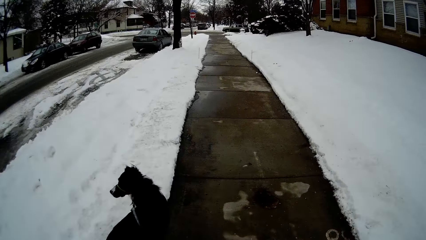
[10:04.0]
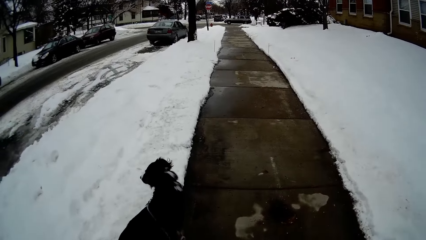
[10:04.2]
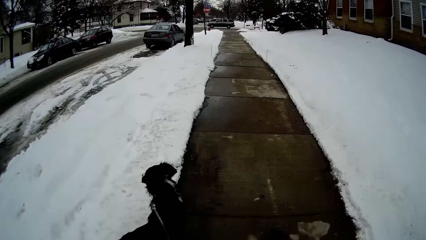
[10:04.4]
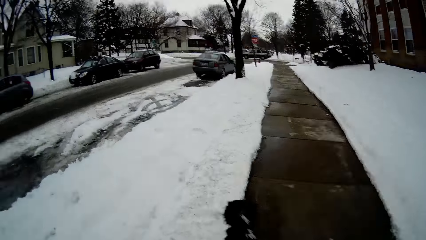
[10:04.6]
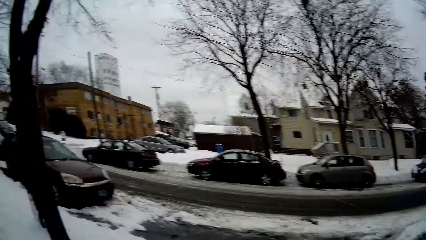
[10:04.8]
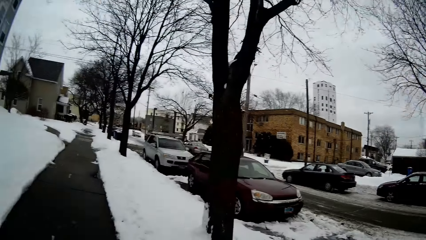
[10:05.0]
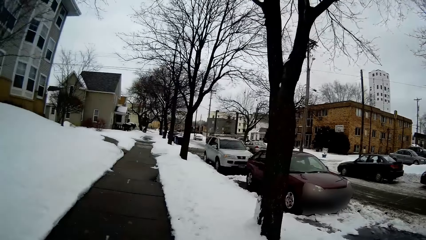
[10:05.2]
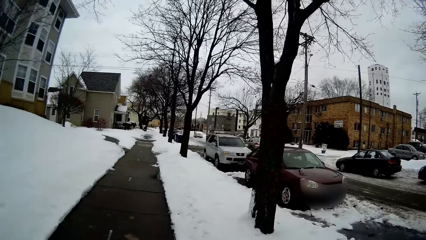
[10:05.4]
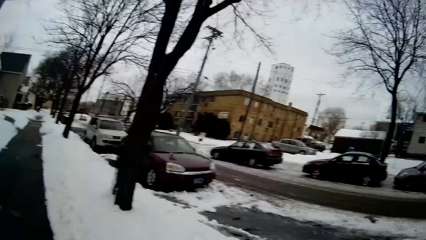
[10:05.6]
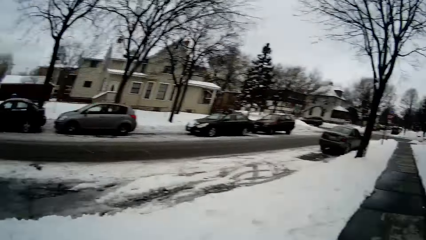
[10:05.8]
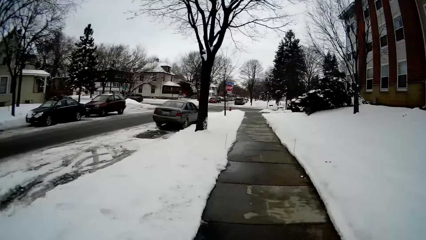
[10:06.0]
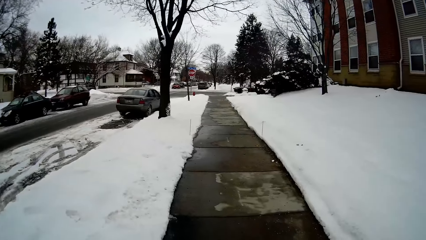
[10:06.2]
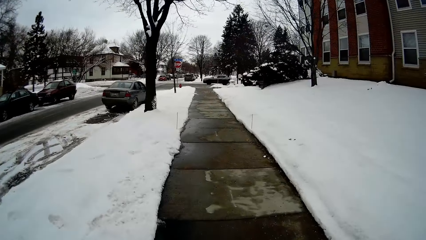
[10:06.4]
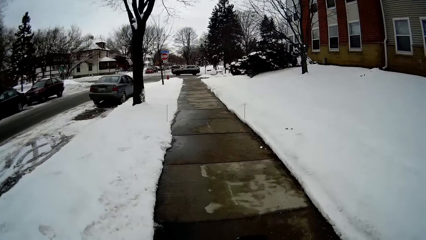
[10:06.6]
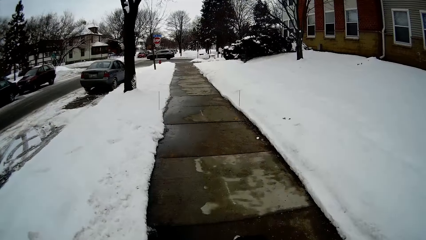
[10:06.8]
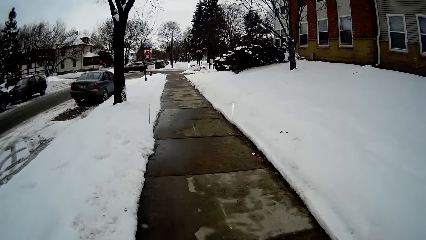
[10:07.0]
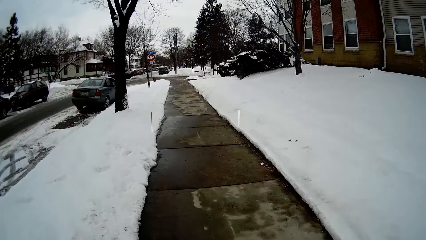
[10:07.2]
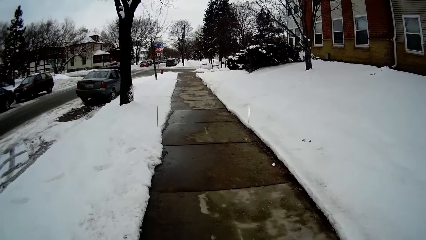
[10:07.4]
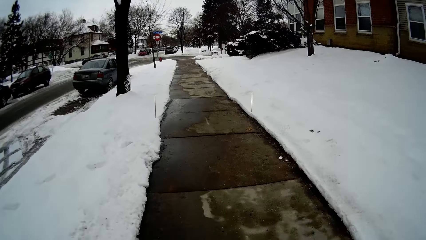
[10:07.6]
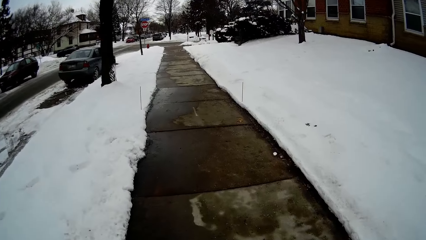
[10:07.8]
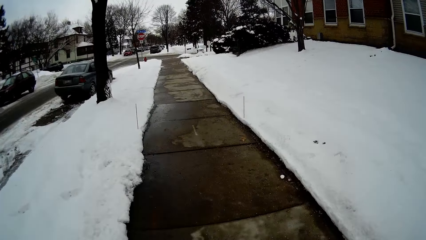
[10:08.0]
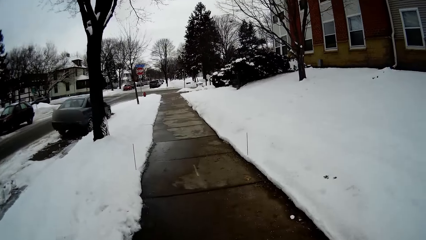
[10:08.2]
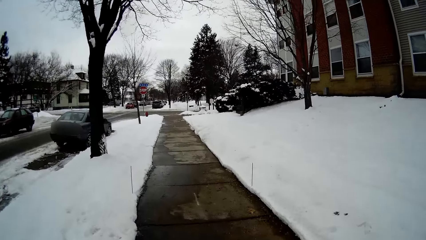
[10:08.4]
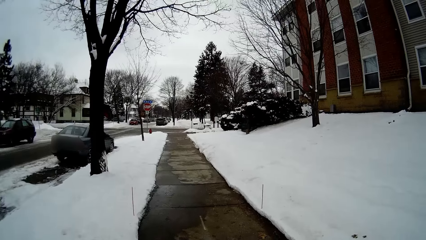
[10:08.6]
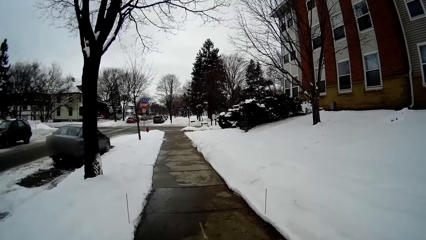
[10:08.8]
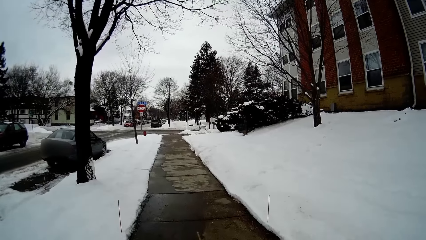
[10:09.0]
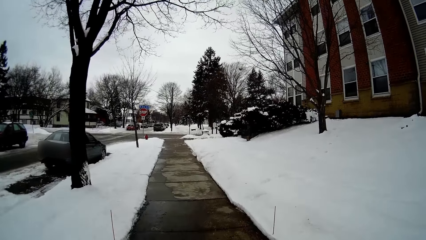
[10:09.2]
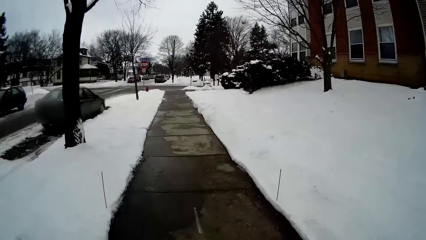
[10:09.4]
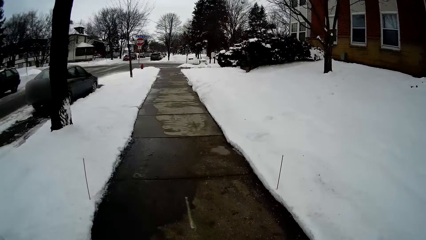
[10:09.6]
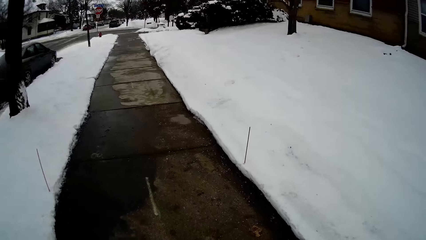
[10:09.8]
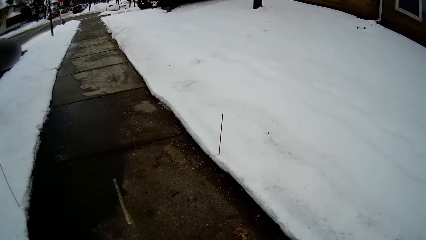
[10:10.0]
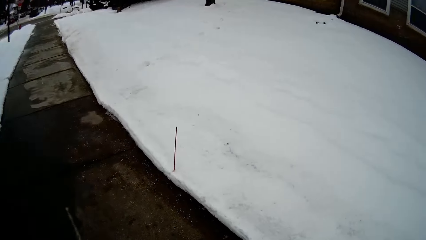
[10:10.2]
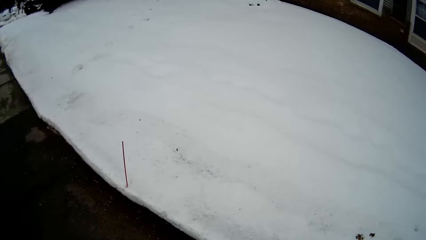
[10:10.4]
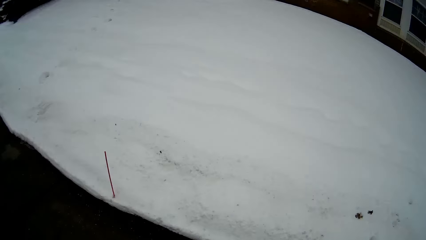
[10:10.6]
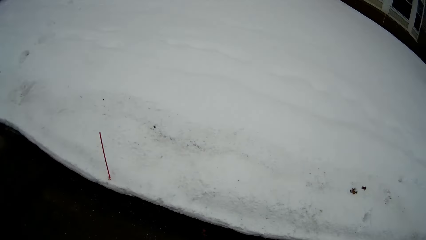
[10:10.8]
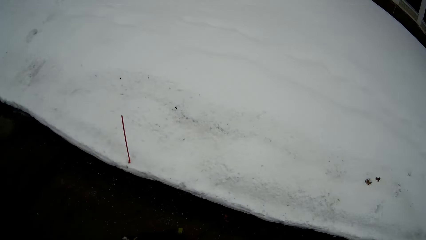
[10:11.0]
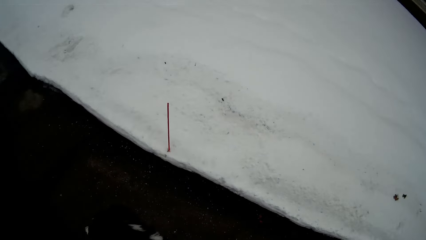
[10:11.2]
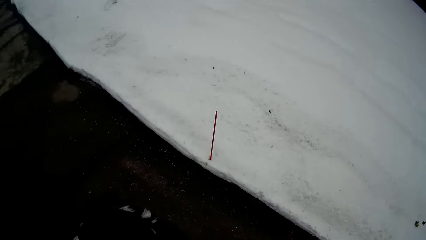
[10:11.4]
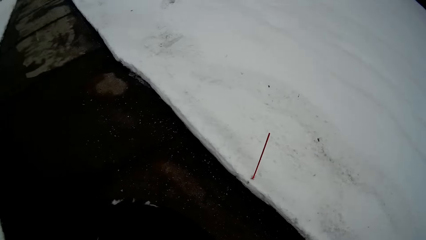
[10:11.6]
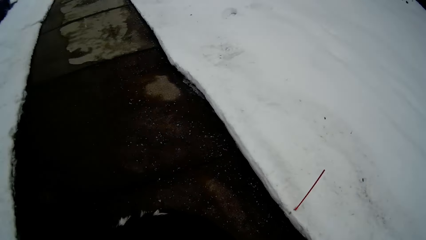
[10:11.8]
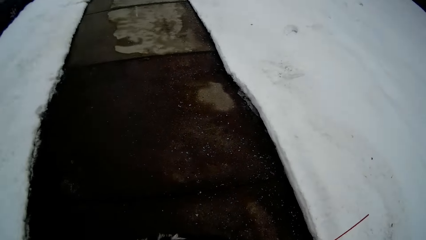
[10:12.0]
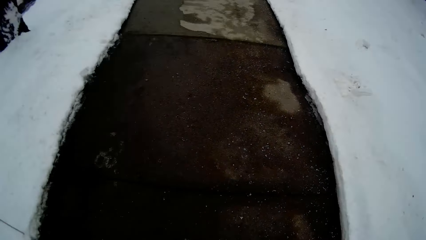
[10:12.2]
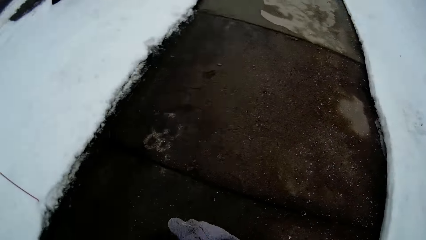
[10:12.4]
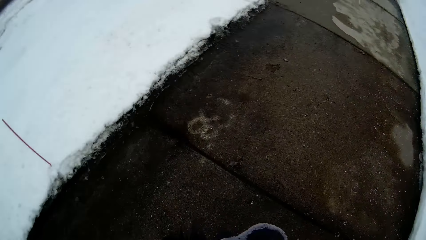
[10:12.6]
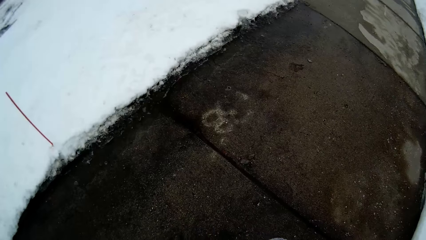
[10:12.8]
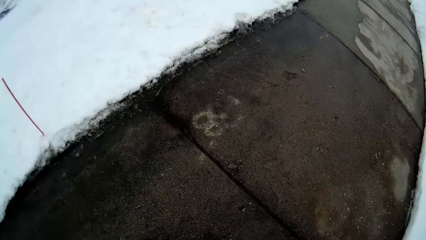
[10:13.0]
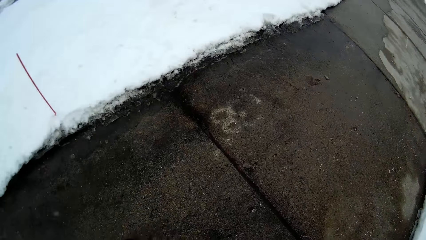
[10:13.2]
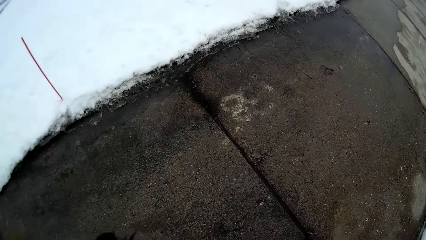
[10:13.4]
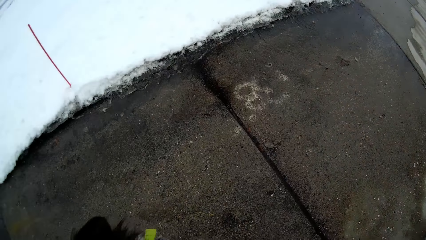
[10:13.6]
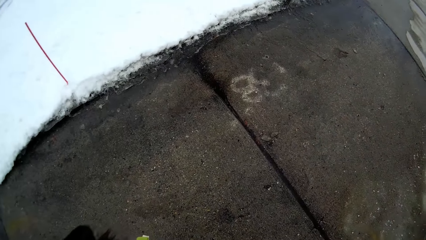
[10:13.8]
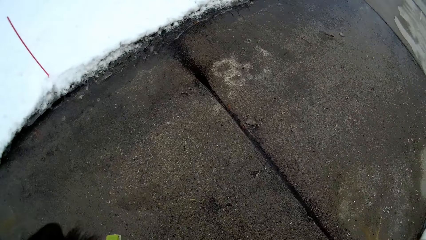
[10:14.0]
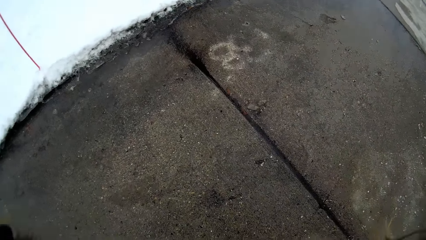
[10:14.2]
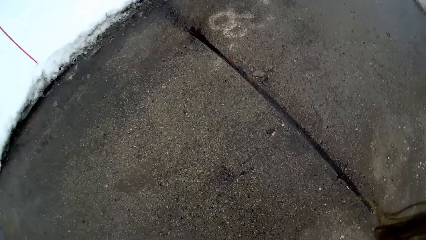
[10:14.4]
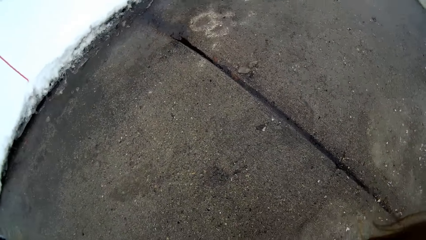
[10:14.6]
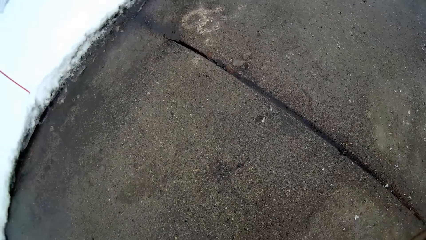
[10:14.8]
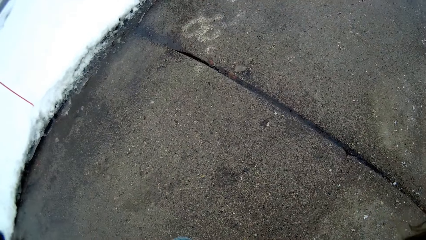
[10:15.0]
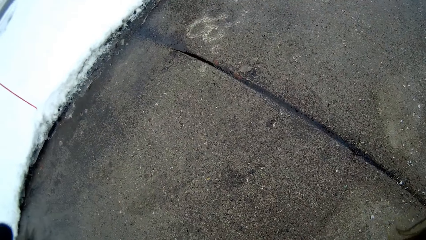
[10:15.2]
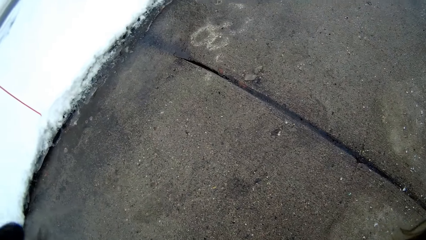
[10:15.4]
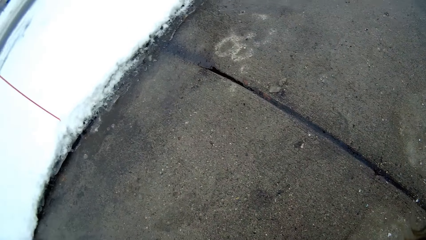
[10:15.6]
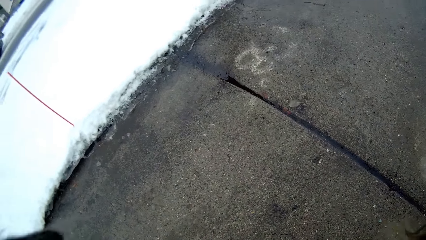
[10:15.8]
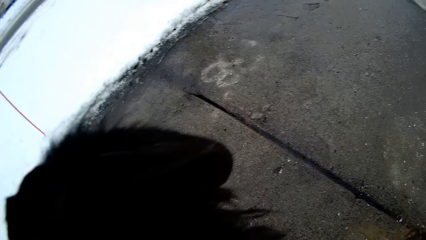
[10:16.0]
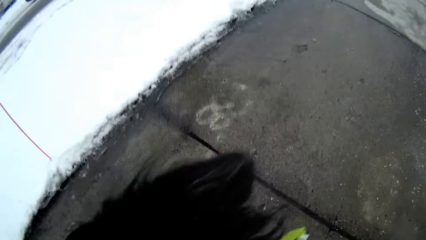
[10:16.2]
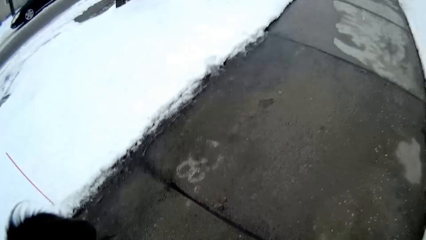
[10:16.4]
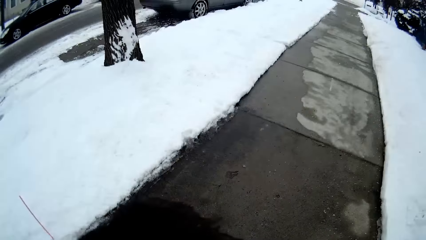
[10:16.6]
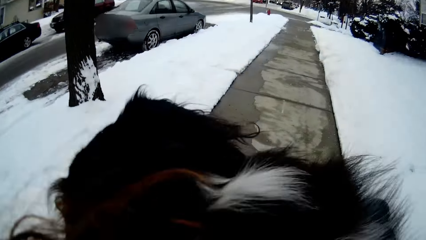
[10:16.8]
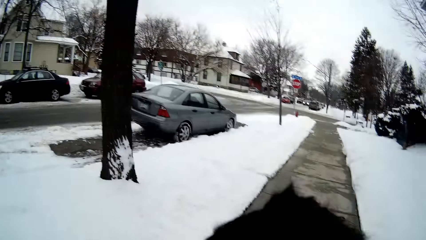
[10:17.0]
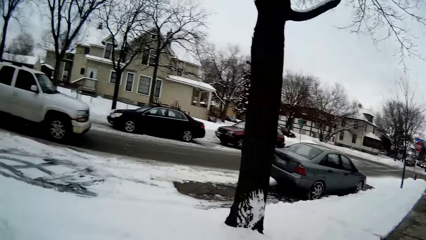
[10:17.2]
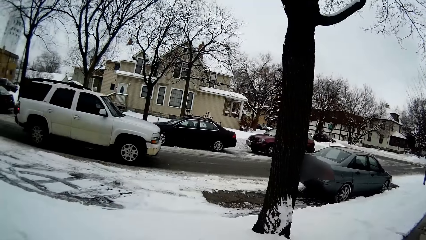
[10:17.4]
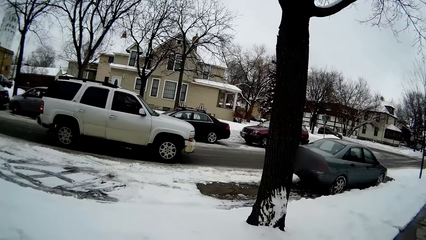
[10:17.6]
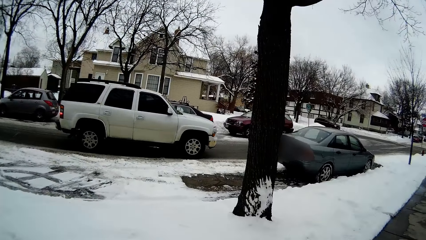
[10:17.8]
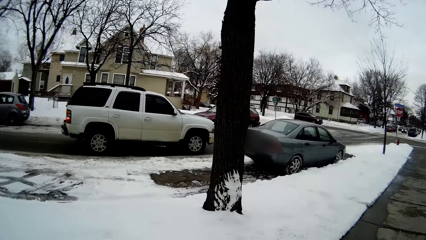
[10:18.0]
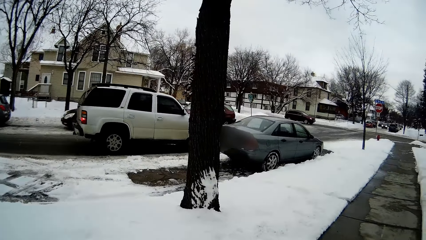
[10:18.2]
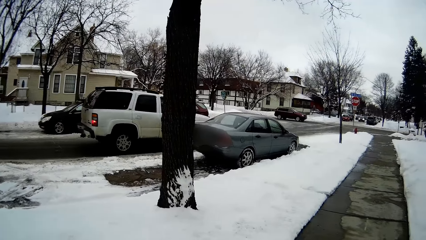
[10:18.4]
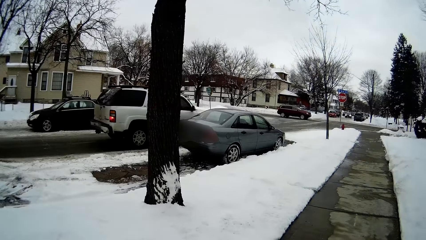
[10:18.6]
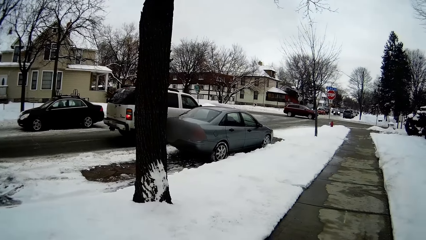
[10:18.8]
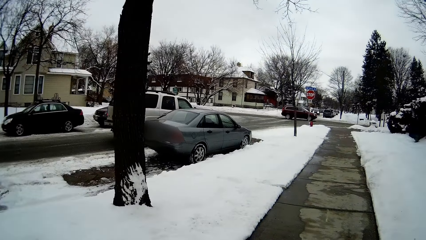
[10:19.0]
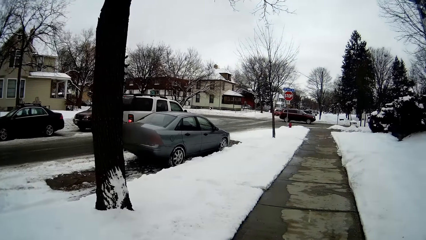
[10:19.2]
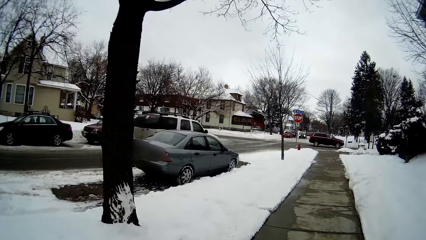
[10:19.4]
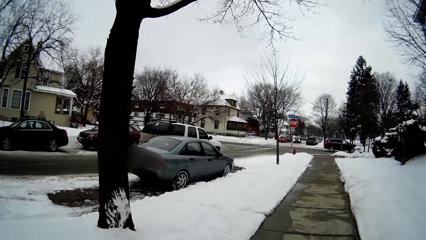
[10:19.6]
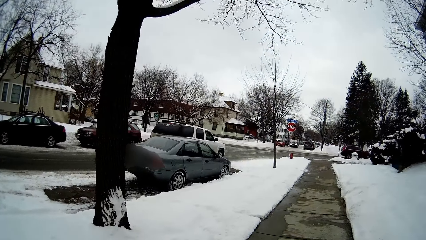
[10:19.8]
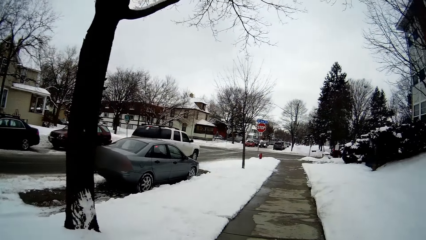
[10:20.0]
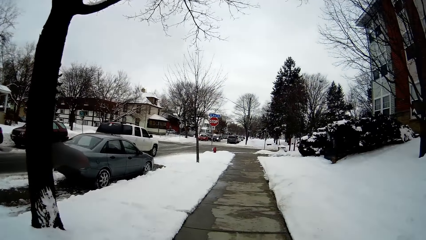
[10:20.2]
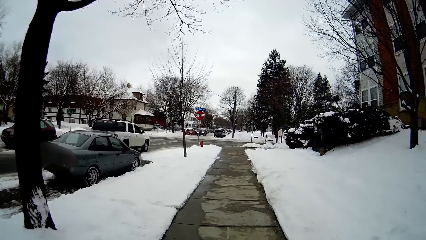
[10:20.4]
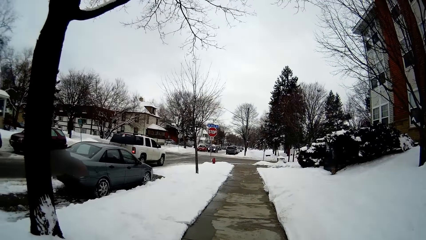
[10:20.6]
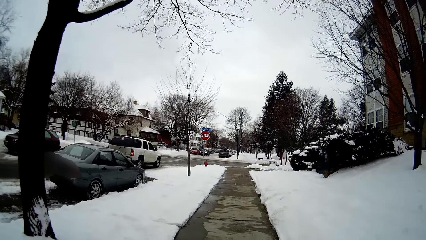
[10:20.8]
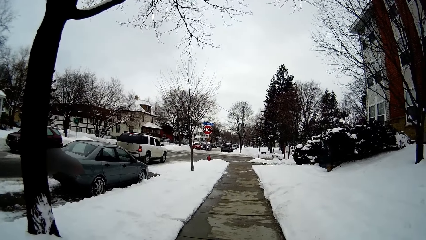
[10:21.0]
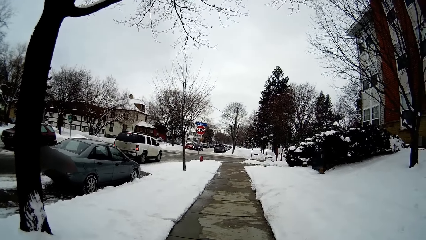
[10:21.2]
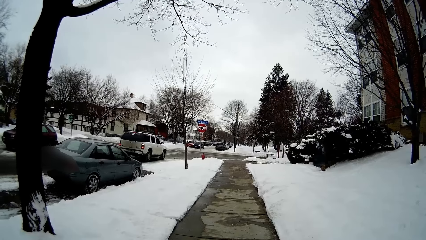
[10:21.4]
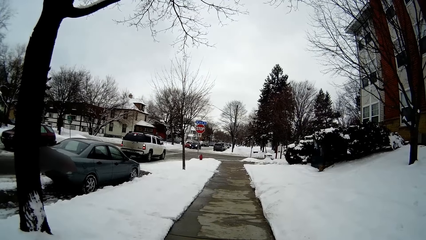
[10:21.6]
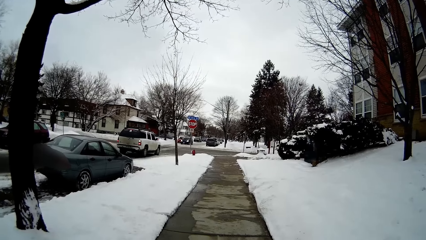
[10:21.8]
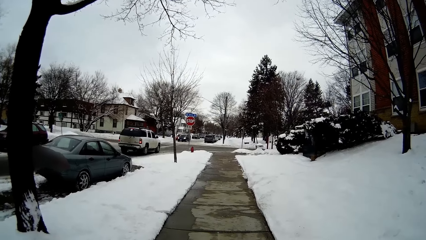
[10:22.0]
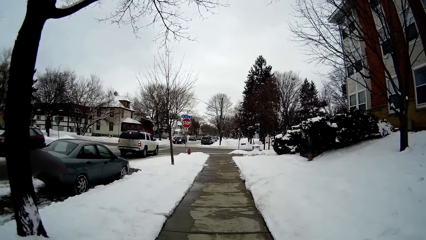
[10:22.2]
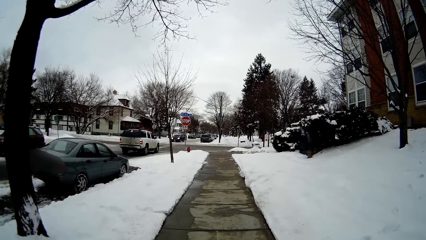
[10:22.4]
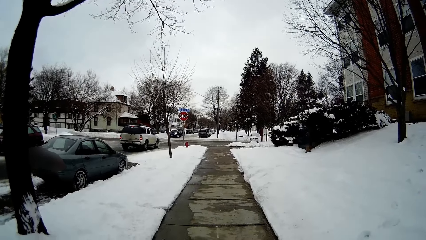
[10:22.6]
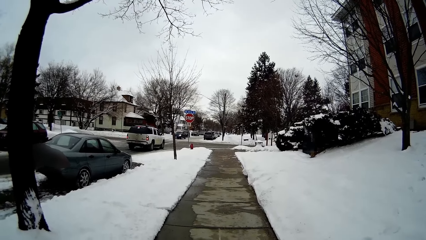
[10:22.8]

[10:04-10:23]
The camera wearer looks around. They walk with the dog. They carry the dog.
